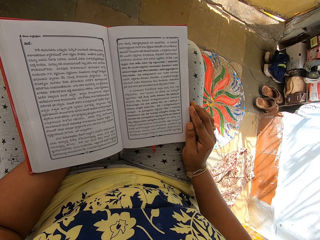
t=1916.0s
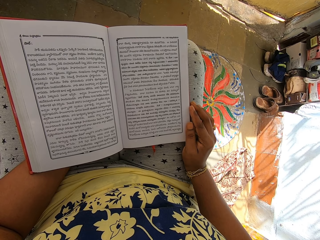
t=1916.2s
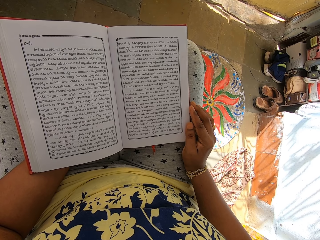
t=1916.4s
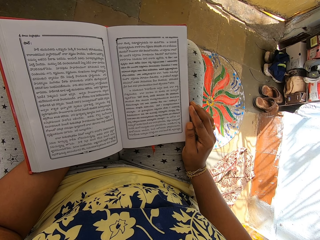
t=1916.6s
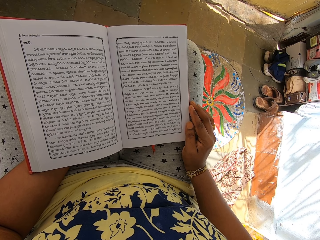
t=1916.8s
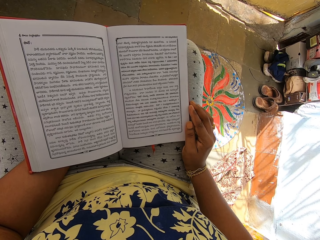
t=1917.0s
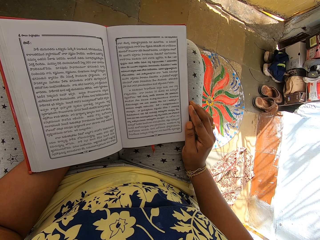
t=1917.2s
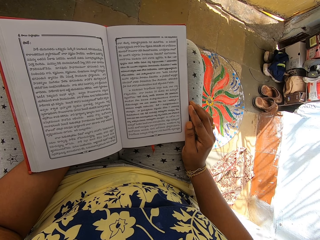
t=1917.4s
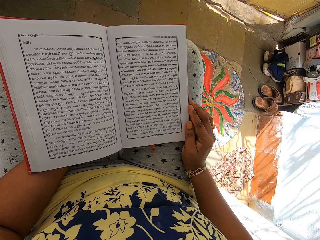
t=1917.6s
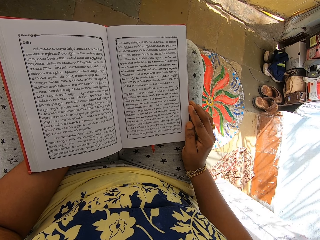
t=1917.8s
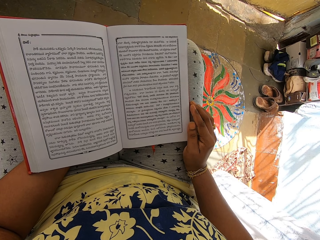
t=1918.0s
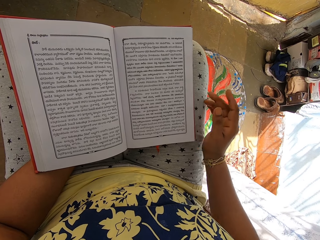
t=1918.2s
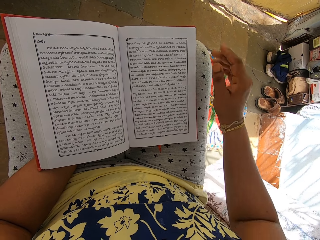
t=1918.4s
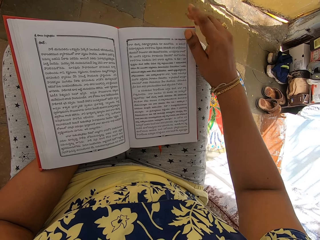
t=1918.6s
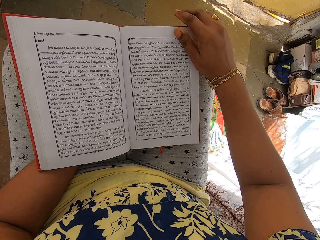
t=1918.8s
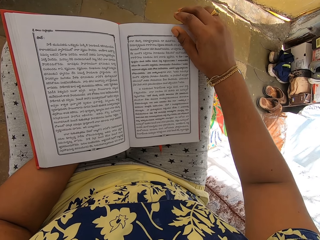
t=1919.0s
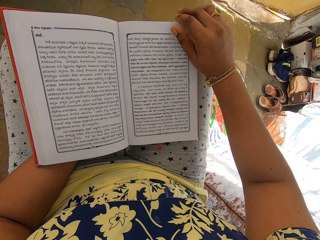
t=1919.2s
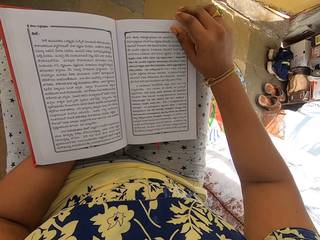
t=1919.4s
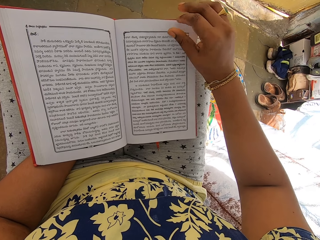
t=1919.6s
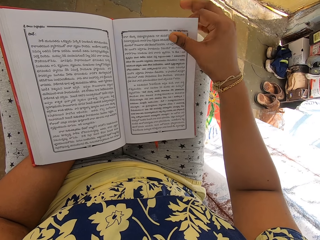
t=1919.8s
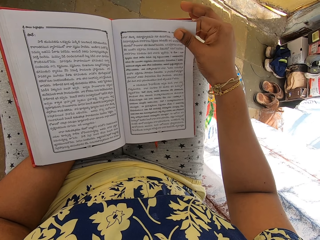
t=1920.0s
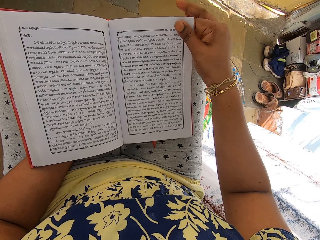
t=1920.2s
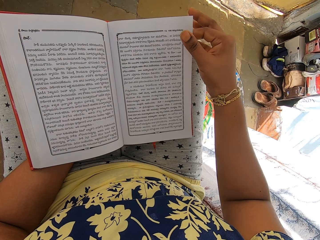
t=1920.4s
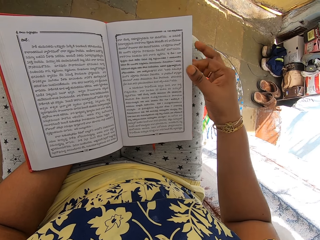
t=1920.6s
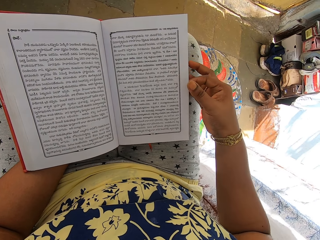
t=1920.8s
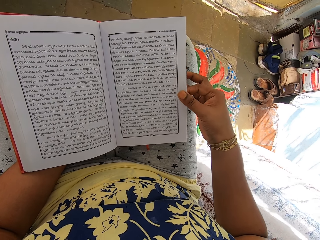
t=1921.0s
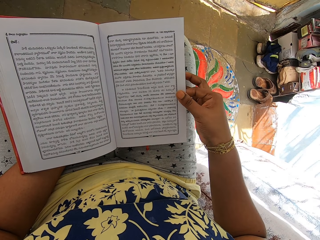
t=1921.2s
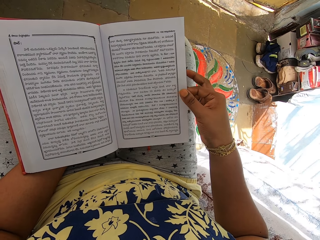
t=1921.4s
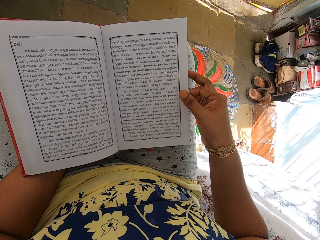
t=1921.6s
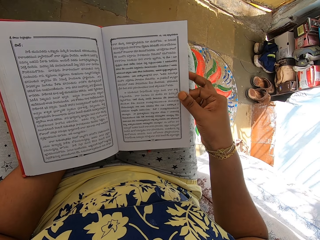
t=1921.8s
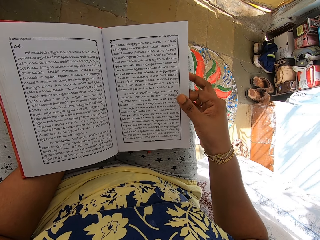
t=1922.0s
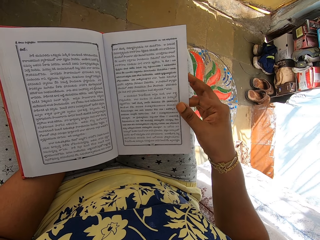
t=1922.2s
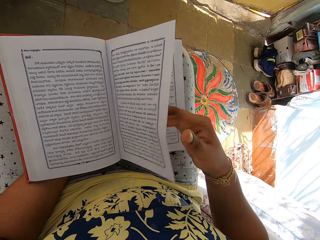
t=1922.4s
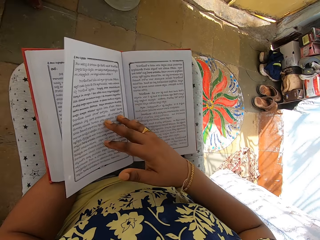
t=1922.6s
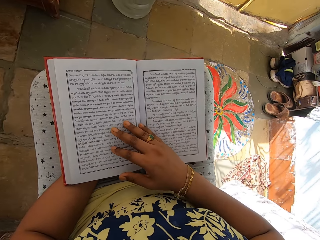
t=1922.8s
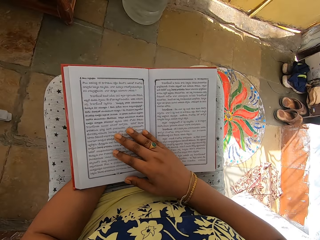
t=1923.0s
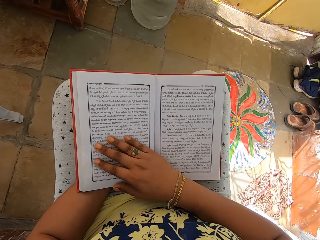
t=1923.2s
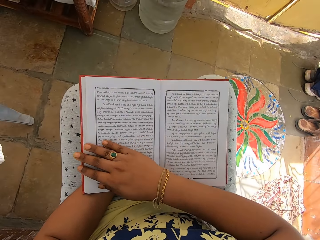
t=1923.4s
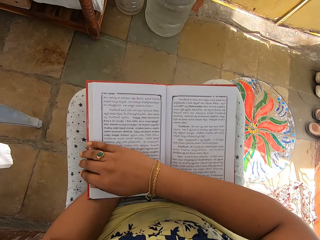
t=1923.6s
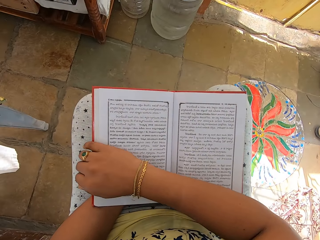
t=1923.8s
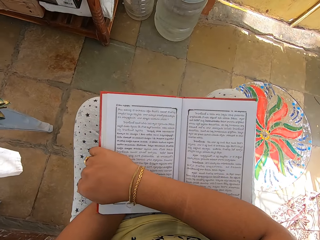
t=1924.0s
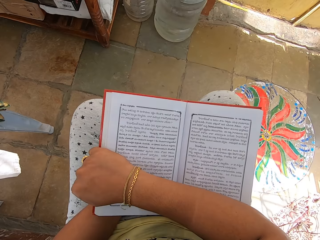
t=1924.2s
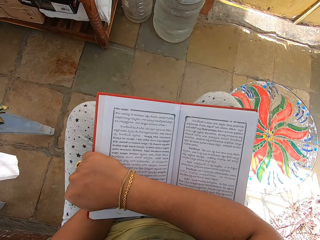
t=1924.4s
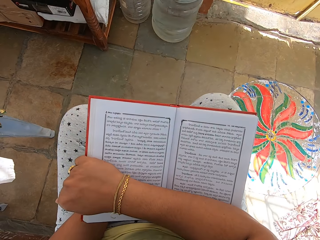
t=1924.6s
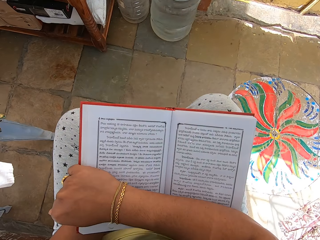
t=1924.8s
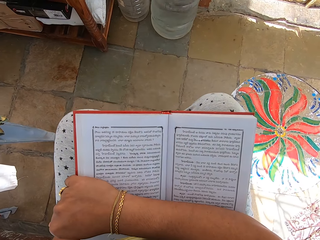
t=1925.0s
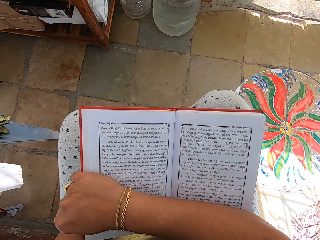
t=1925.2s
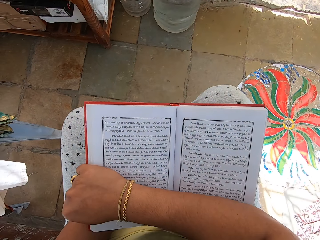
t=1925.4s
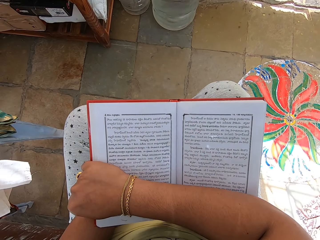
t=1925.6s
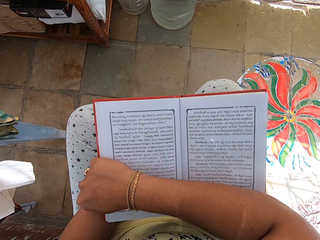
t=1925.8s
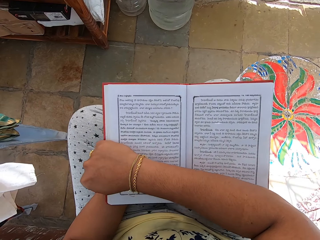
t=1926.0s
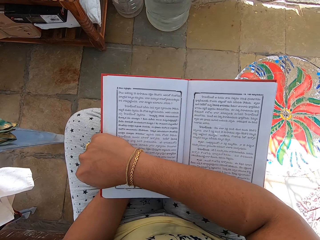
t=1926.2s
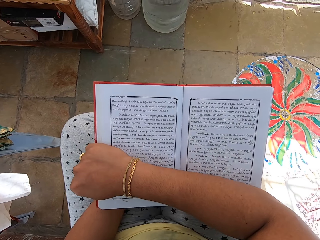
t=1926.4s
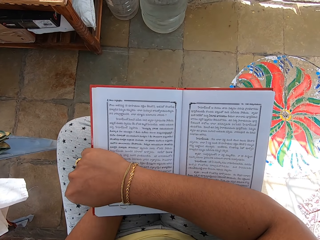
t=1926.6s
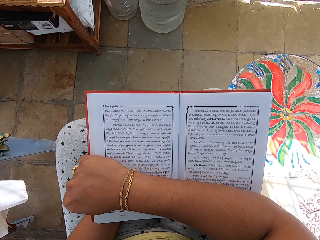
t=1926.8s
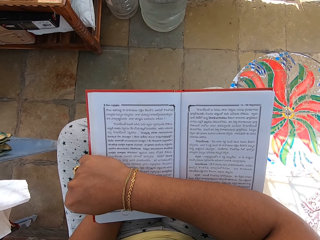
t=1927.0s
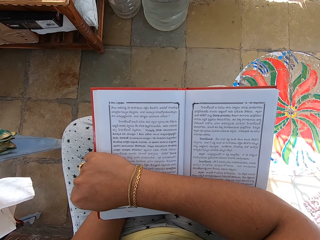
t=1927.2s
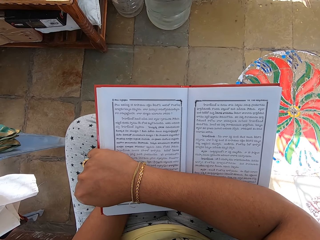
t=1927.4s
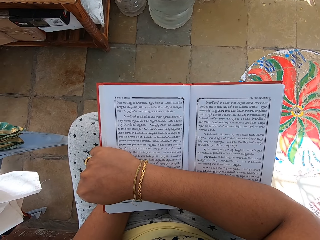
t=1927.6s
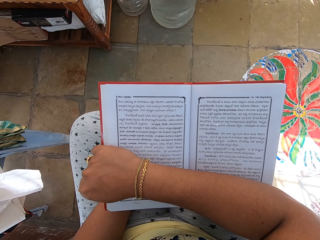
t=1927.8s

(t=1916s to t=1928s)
The camera wearer places her right hand on the book in her left hand. She moves her right hand from her lap. She turns a page on the book with her right hand. She adjusts the book with her right hand on her thighs.

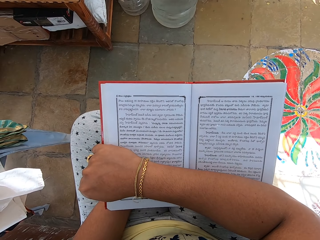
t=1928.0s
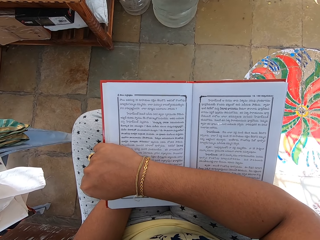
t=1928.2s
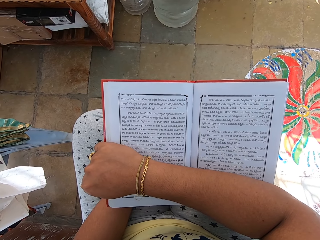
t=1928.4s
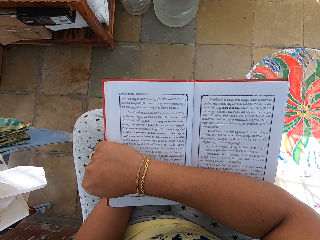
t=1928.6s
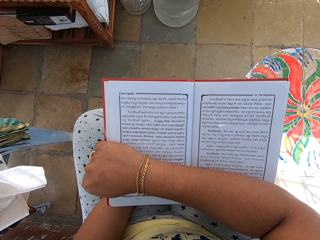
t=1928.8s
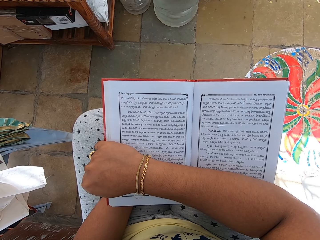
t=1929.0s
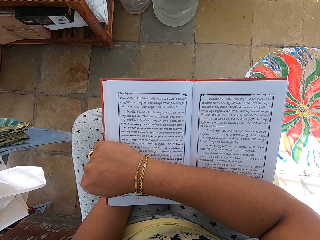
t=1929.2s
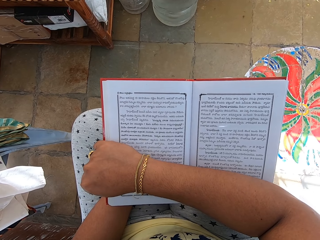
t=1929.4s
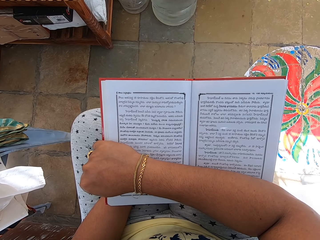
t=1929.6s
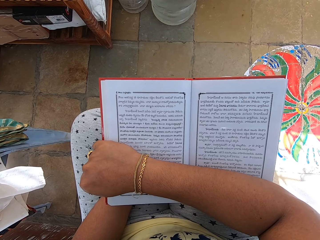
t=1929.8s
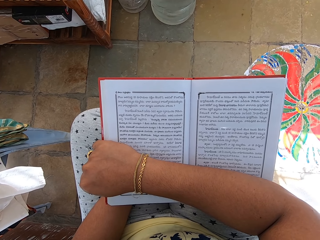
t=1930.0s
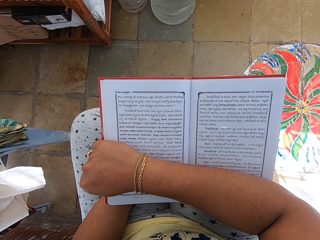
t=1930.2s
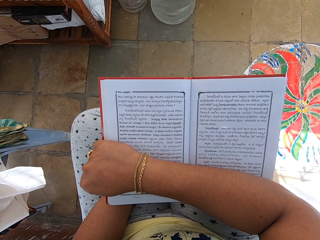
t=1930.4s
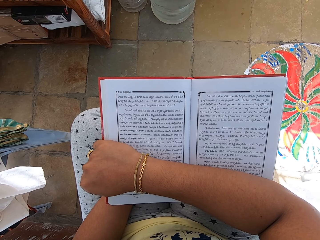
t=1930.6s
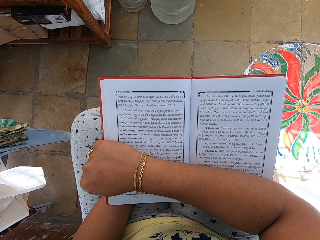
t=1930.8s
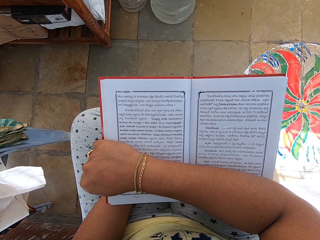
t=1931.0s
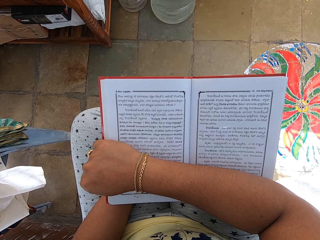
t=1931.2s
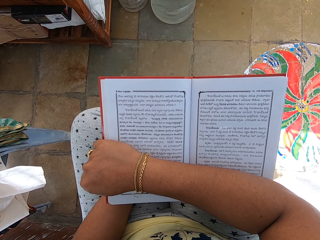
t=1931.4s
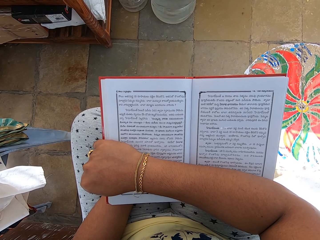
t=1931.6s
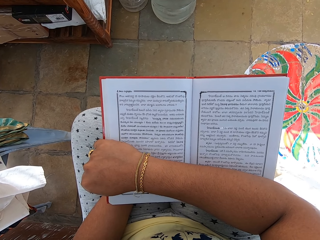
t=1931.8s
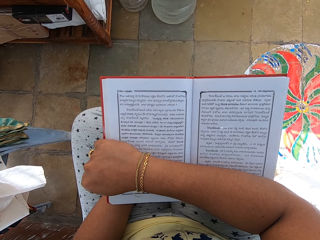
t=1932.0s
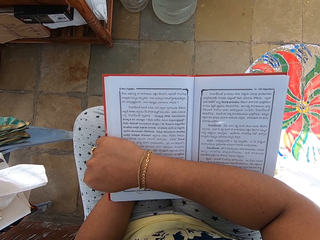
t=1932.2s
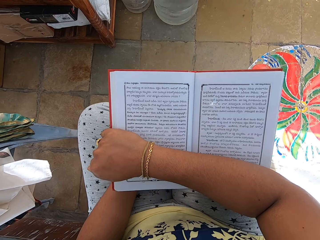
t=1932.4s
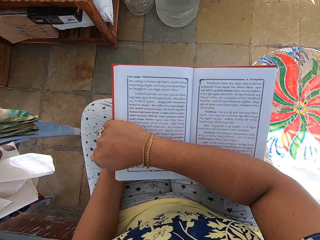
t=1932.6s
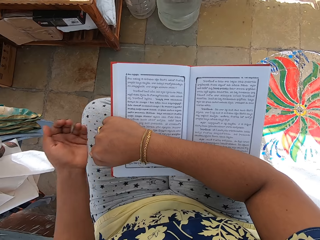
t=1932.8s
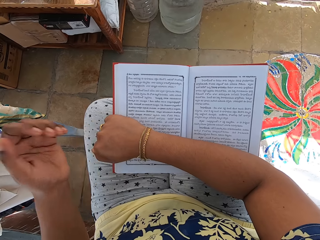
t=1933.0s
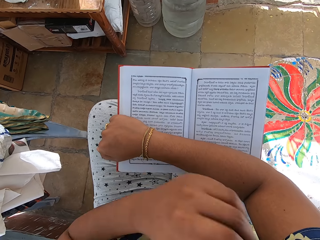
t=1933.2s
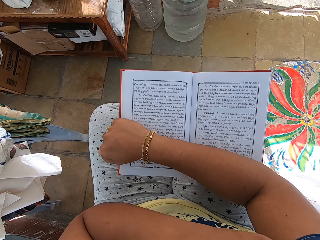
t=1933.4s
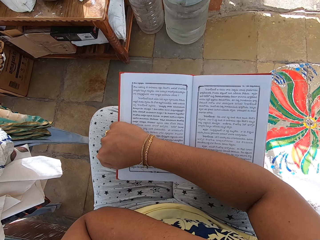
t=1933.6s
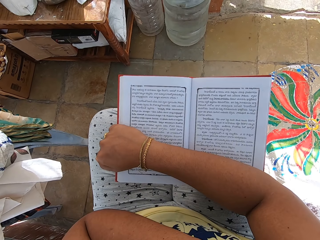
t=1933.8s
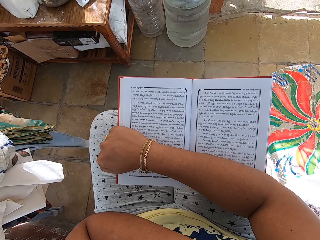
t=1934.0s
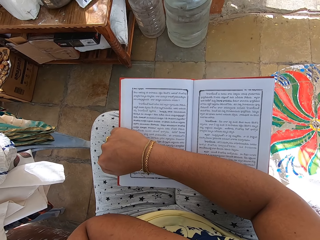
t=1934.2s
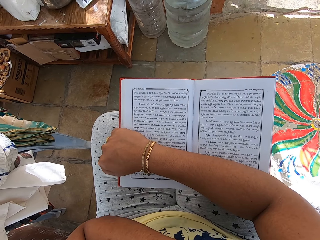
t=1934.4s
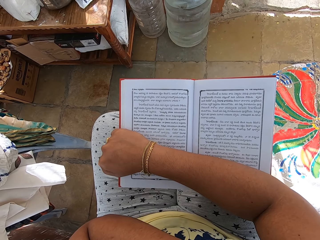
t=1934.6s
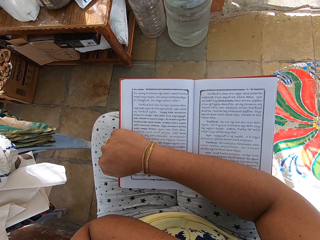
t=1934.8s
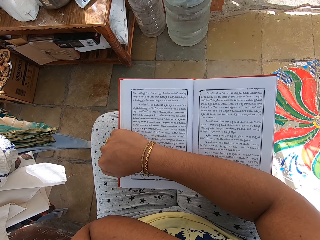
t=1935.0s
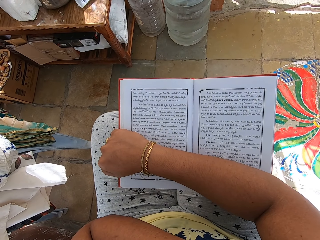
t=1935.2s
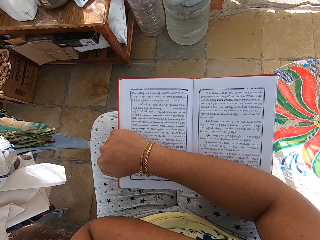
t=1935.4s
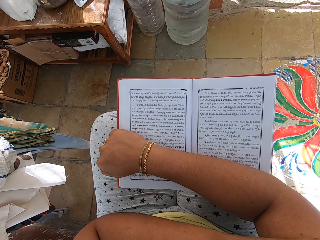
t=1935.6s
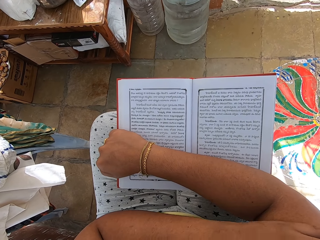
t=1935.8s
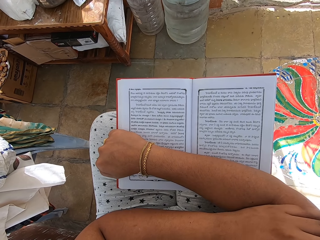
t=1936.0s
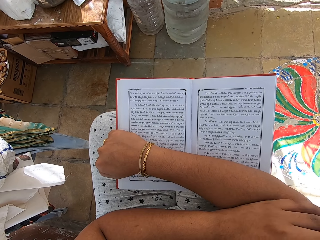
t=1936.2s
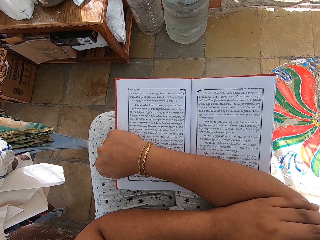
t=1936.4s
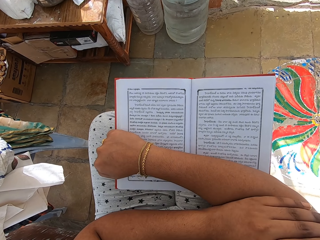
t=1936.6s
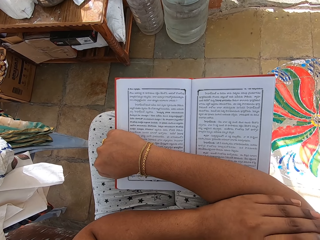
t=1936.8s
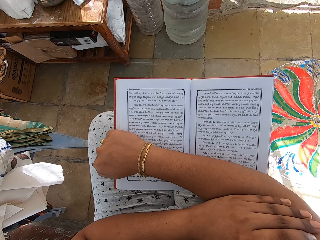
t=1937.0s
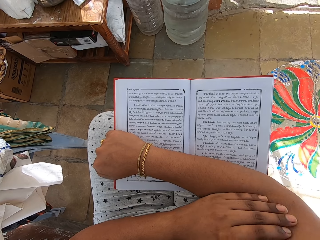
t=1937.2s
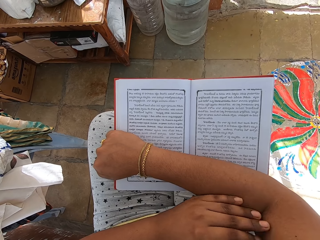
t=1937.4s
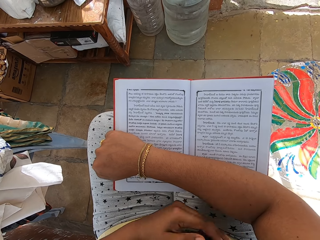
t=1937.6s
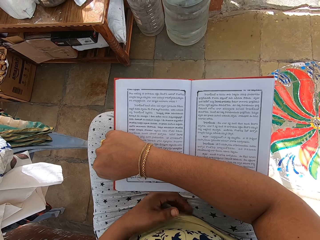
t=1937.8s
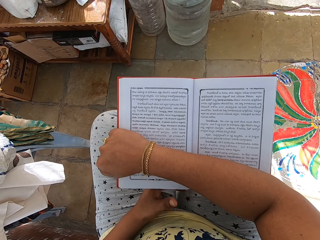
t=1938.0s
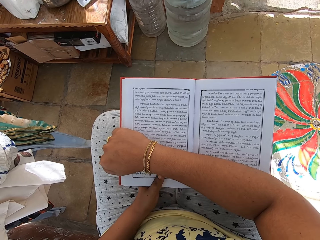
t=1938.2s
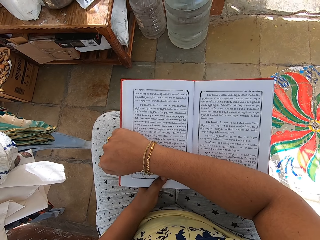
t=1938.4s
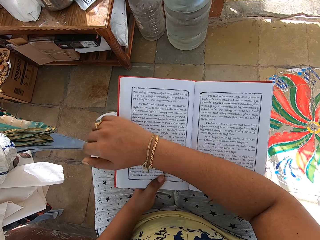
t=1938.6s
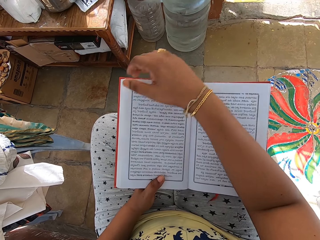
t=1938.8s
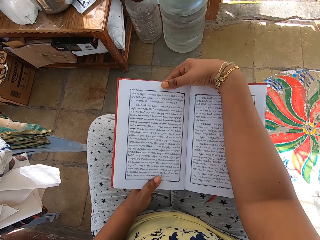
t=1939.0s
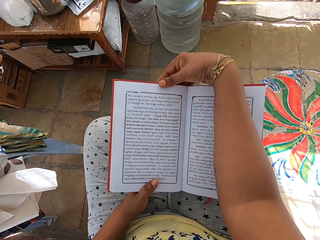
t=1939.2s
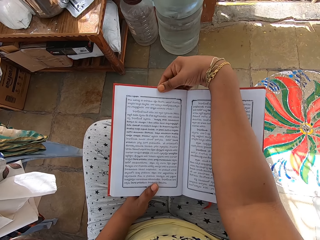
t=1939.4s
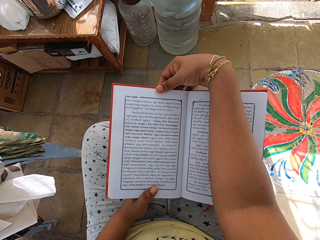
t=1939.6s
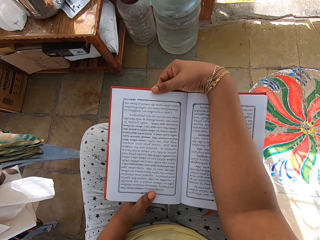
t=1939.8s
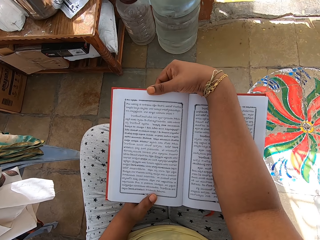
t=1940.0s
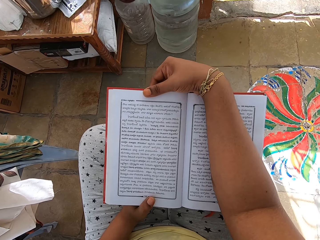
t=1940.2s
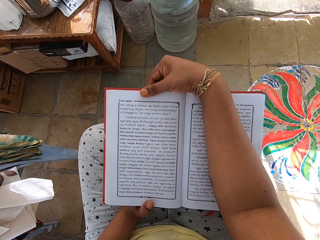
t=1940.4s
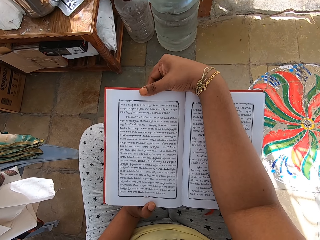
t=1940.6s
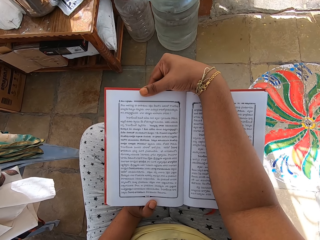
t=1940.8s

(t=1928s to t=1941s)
The camera wearer moves her left hand to her chest. She raises her left hand. She touches her right upper arm with her left hand. She places her left hand on the book. She touches the book with her left hand. She moves her right hand on the book. She touches the top edge of the book with her right hand.
